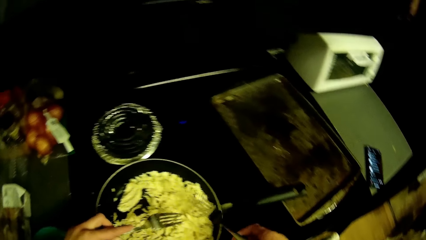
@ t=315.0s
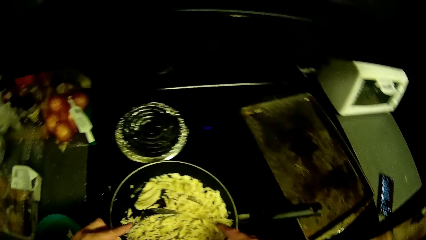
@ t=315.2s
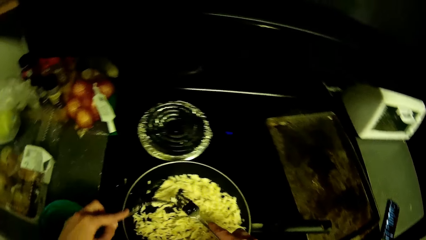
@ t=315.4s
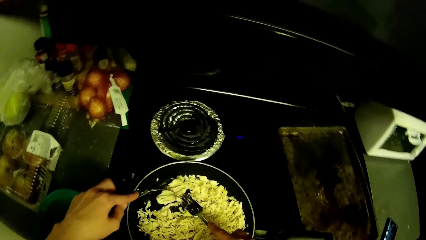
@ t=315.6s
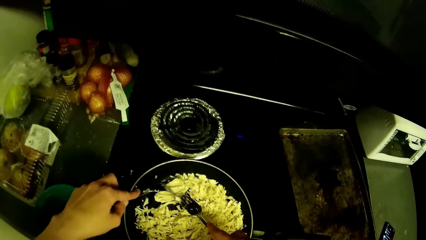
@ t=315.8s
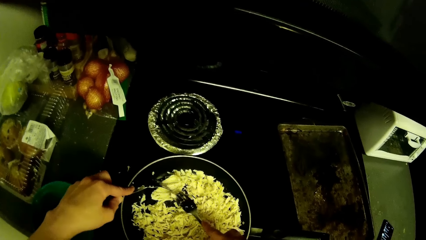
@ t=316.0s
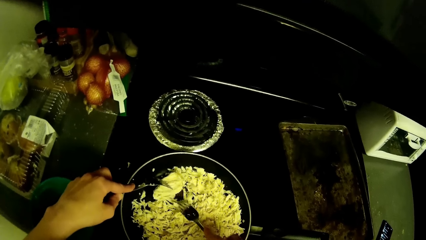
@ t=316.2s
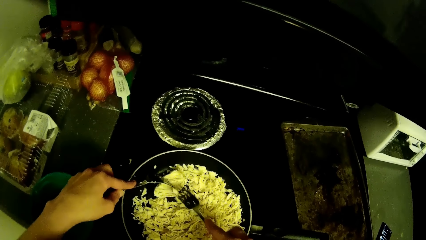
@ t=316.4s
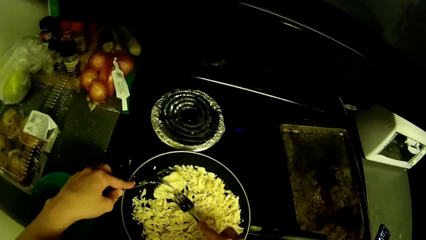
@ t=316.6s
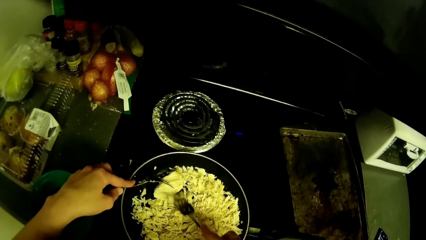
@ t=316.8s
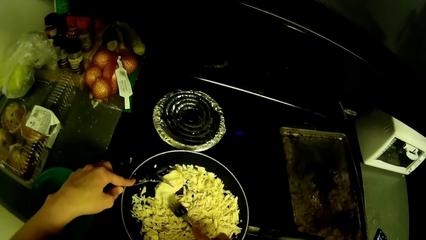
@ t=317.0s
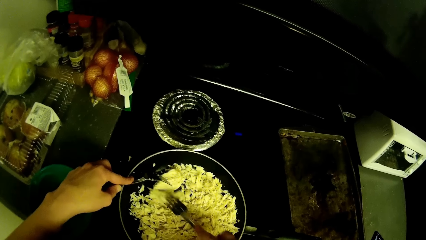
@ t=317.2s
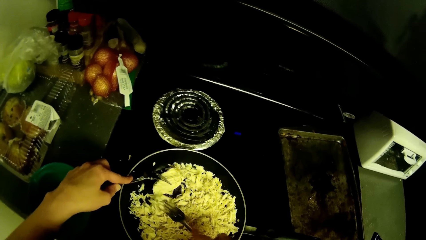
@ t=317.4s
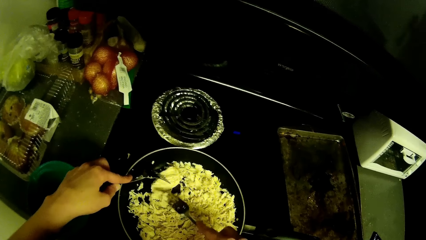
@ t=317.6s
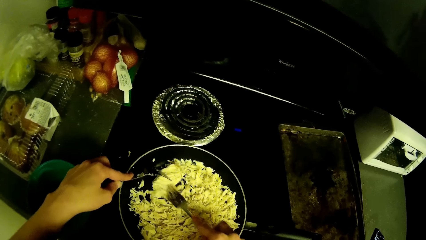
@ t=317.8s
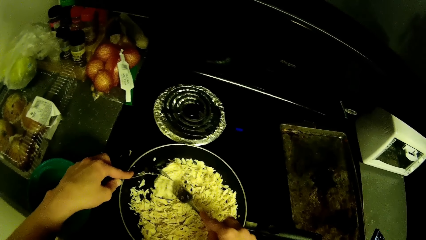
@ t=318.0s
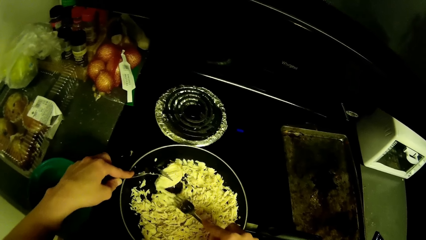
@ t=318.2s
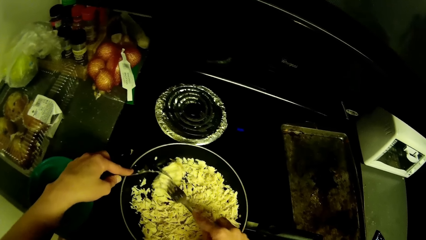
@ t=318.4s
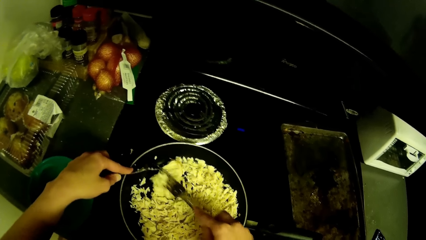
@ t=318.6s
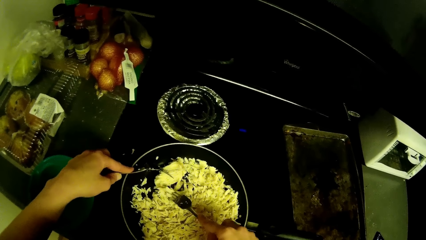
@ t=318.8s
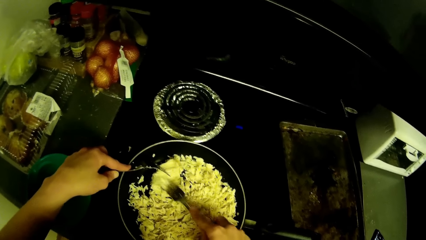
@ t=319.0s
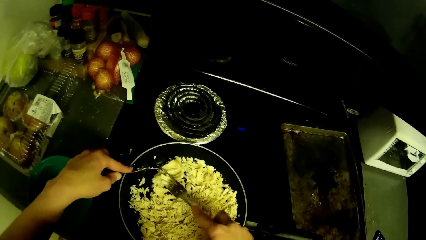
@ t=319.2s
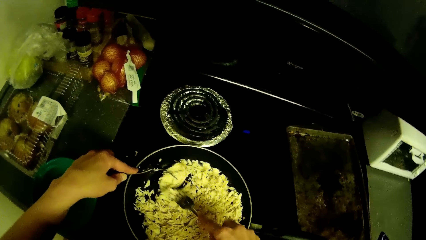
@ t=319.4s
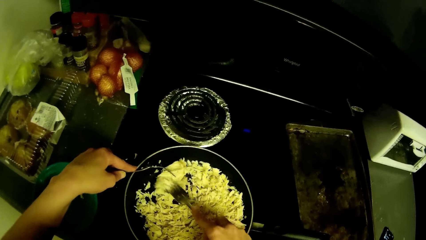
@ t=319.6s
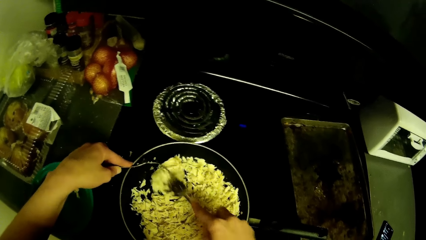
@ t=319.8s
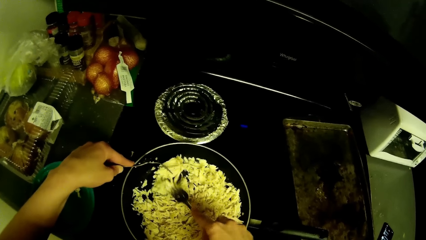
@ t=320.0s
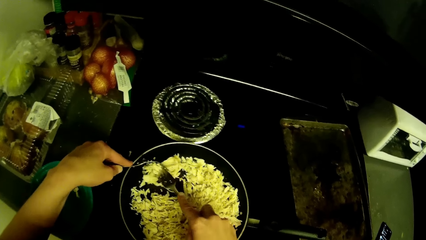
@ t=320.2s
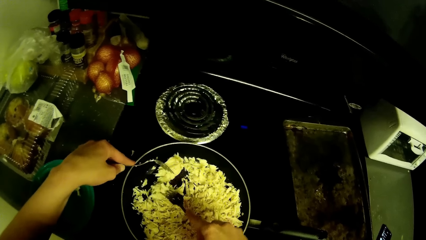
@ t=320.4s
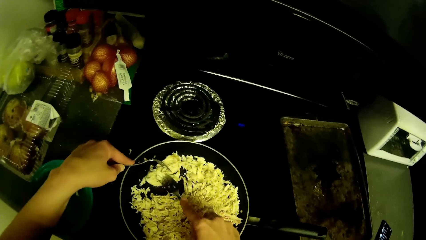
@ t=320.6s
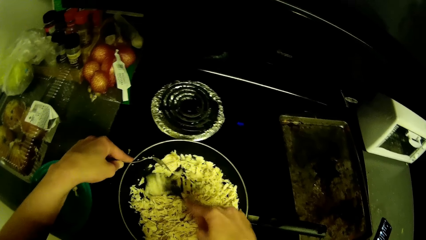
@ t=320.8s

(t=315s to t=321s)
The camera wearer cuts something into small pieces with the fork.

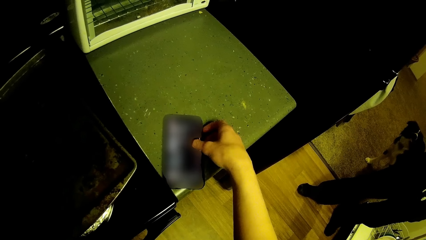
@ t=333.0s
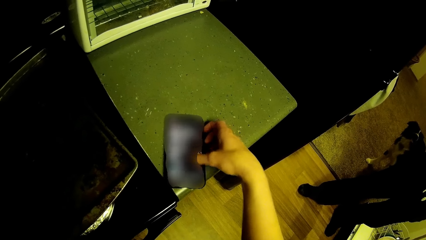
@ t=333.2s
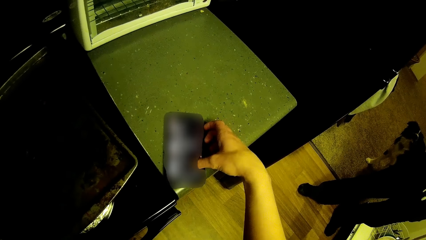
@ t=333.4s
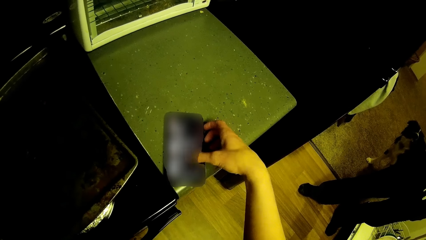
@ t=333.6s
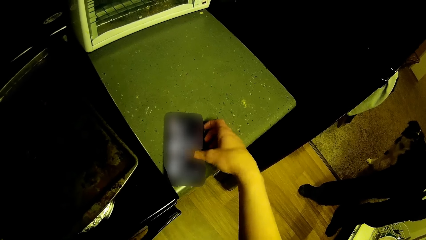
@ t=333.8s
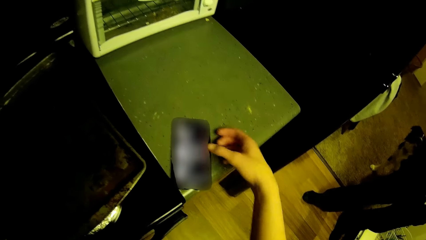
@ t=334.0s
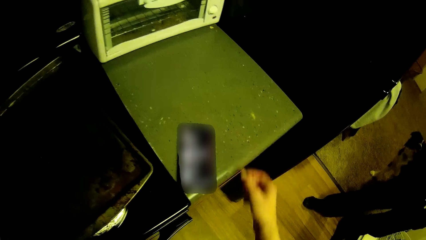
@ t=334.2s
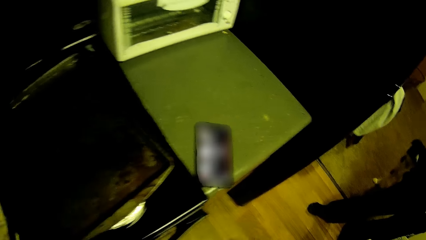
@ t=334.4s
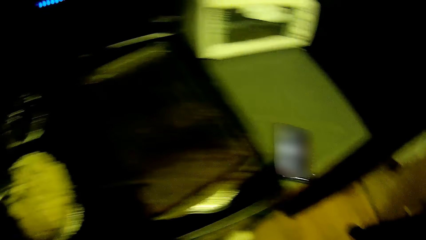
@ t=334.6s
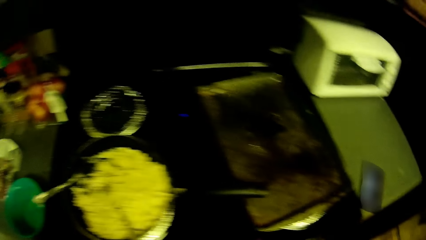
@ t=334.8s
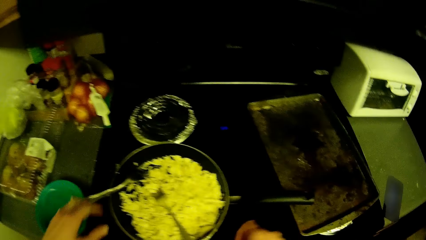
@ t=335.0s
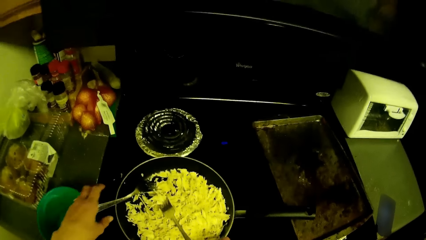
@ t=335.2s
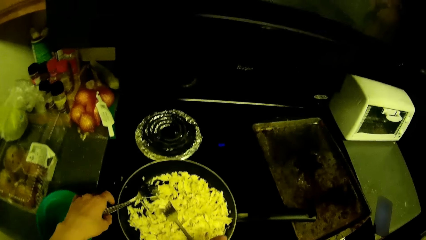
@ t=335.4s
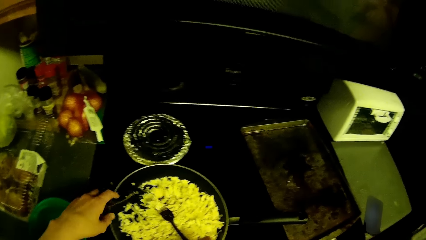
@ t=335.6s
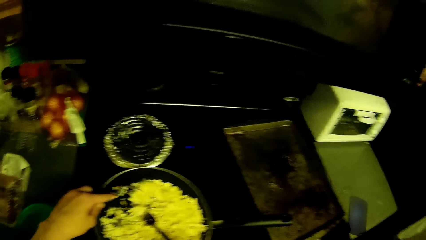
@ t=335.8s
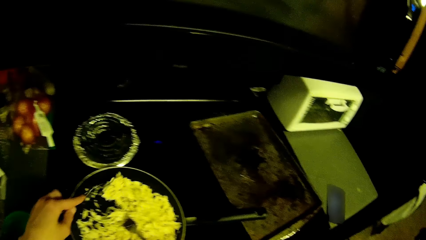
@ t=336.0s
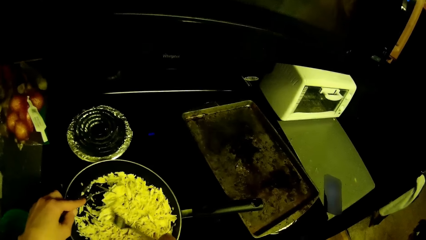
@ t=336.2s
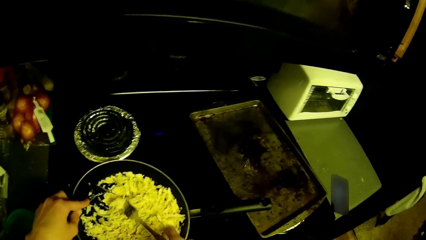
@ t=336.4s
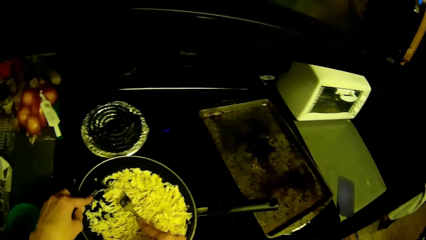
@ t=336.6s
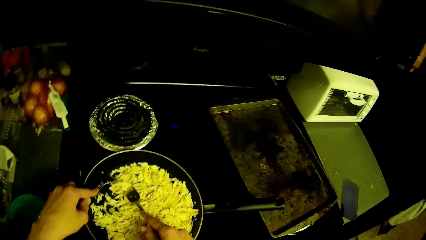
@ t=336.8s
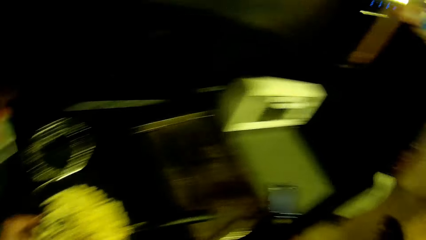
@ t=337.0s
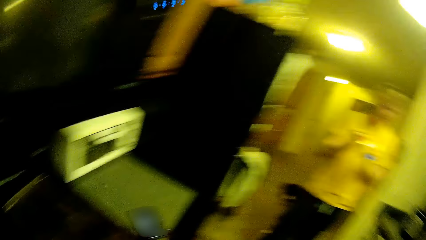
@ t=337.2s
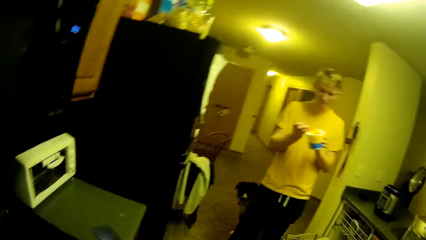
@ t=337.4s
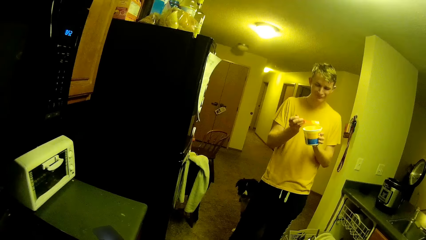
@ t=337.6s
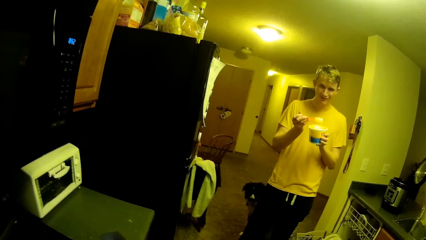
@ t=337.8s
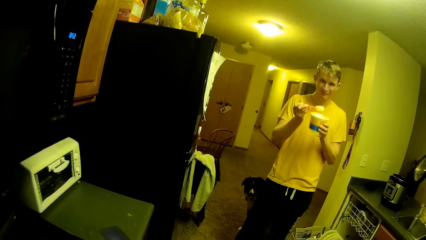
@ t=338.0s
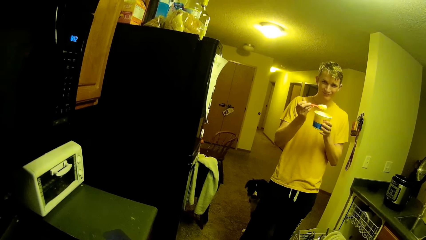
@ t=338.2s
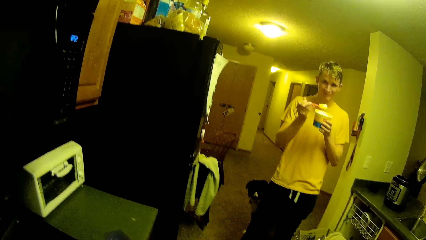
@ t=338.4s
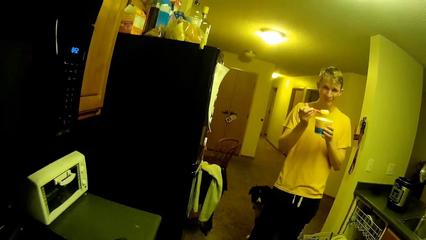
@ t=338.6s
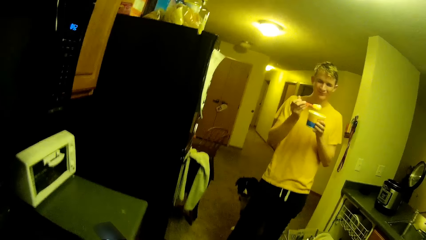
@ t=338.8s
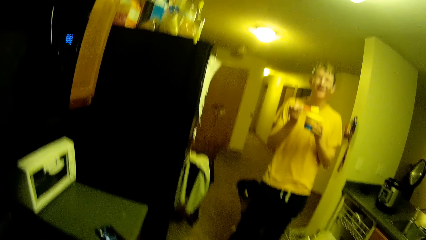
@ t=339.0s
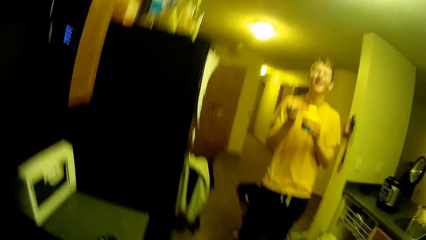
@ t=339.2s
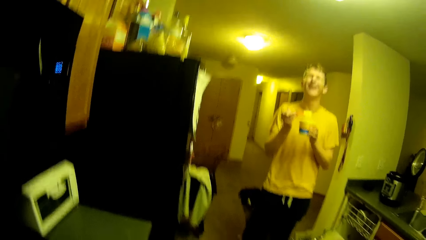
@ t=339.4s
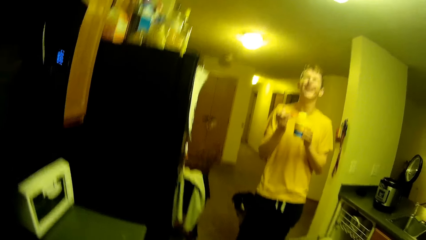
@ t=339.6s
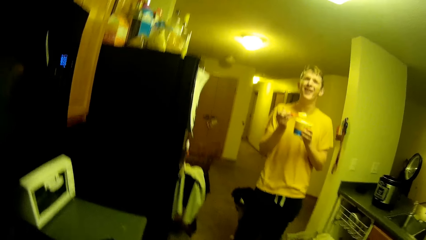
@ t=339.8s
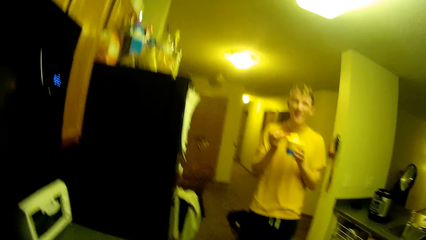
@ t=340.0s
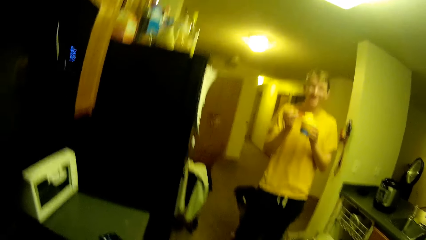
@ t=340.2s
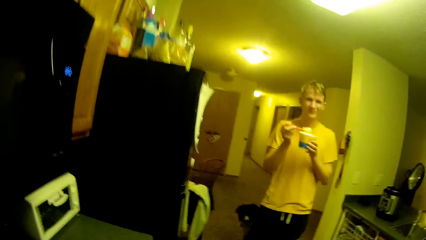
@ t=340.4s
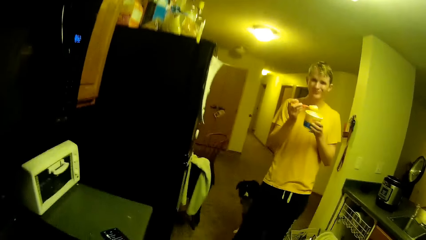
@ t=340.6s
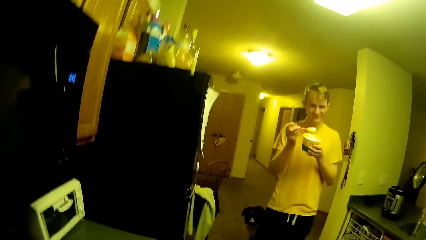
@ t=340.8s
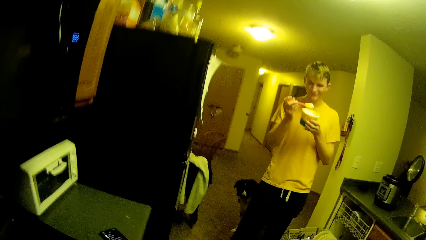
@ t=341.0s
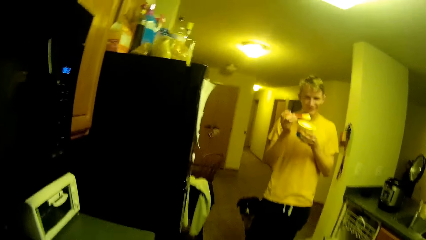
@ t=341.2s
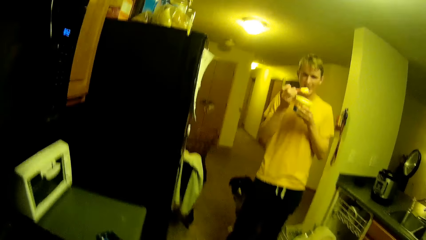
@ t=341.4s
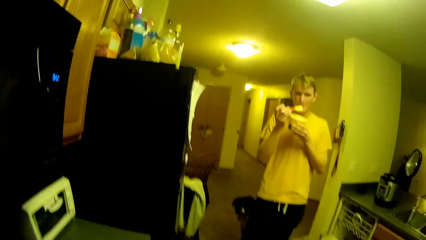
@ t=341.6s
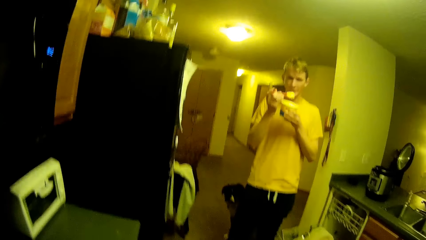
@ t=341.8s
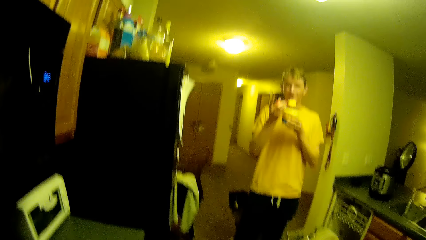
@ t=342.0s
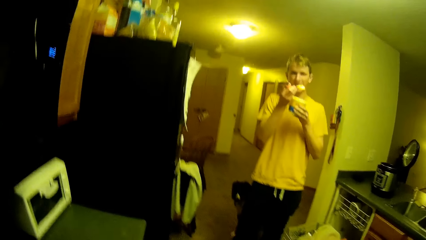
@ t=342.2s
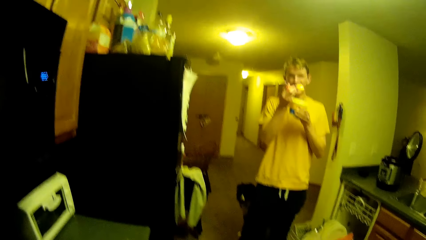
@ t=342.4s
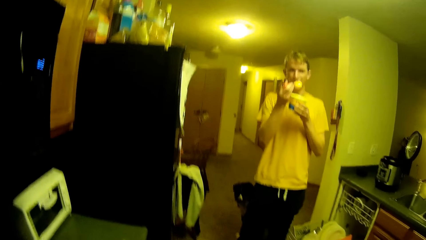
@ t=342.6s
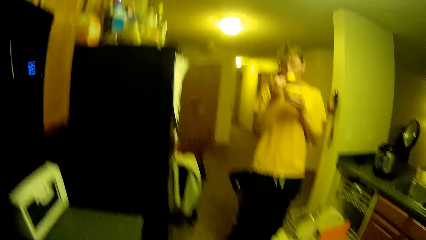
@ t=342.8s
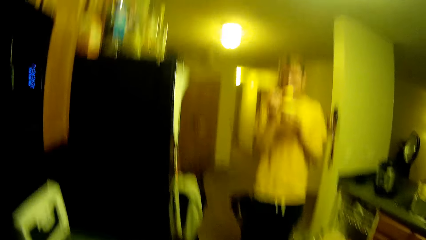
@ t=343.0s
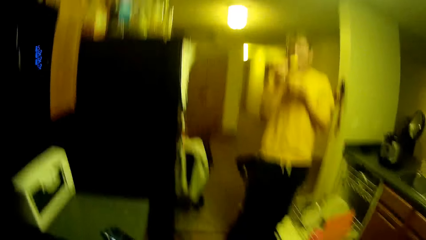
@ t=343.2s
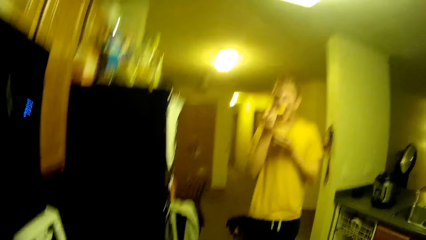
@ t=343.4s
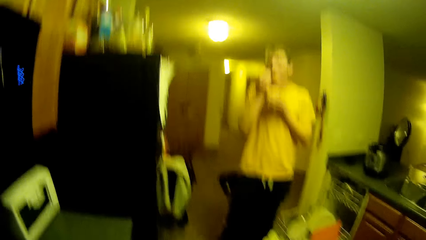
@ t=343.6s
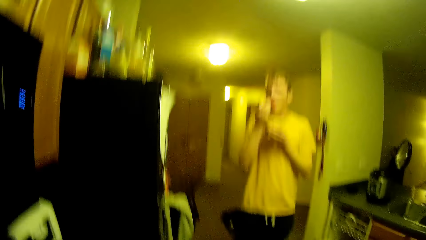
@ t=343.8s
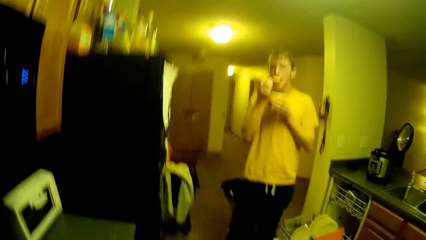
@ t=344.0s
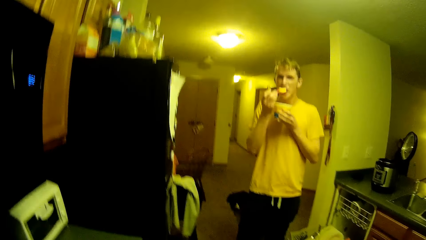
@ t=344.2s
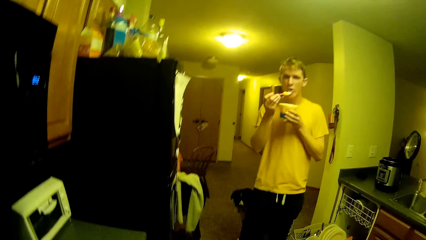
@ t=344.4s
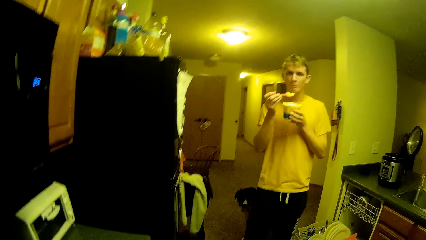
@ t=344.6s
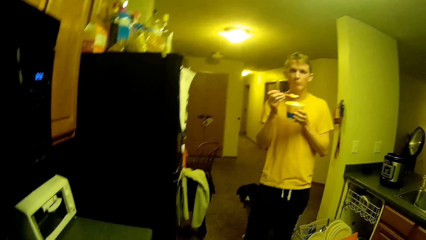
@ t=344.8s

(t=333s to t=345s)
The camera wearer moves the hand. They step forward. They pick up the forks. They move the hand. They shred cabbage in the fry pan with the two forks in both hands. They move the hand again. A man scoops something with a spoon. The man moves the hand, holds the spoon in his right hand and moves the head. The man puts something in the mouth.
